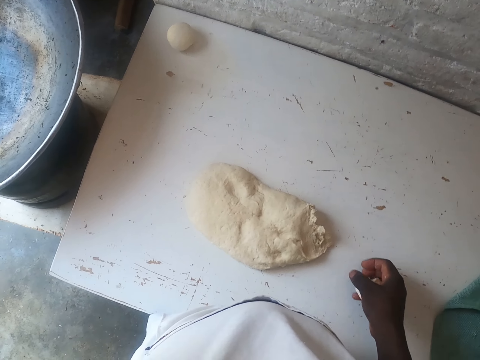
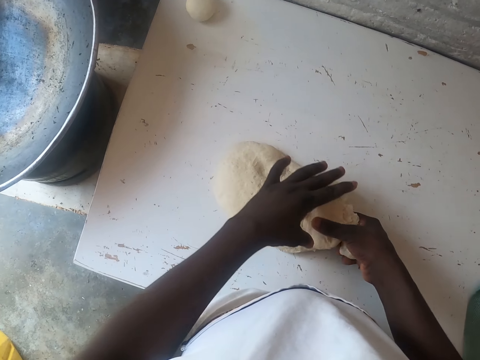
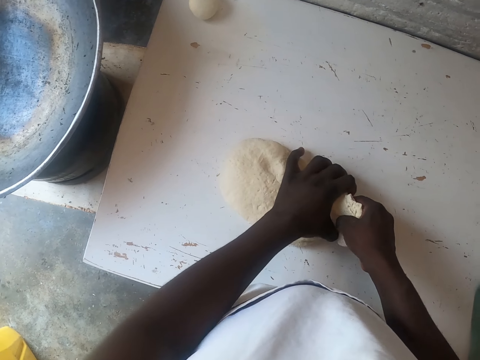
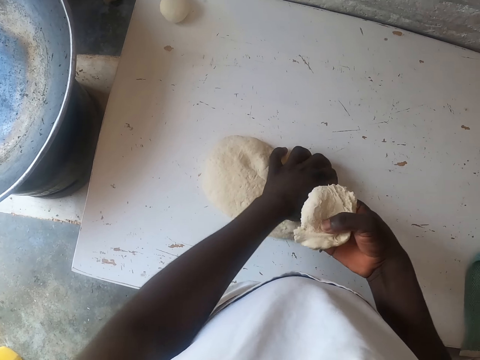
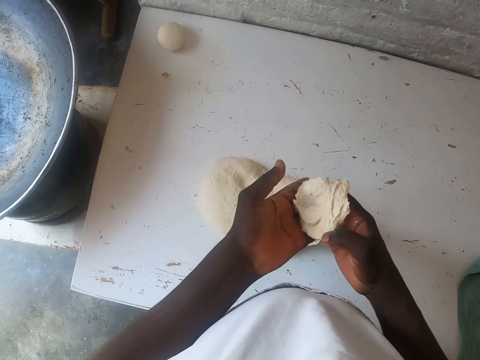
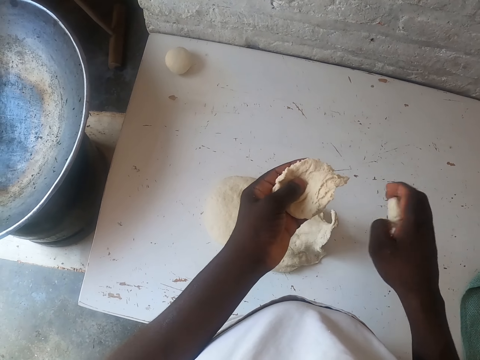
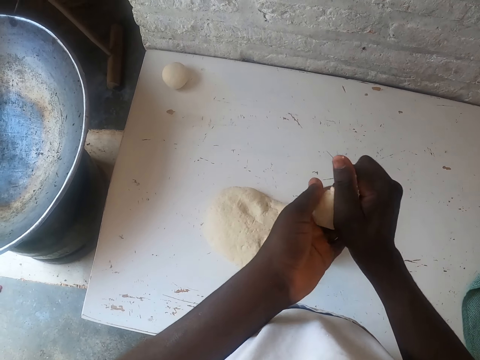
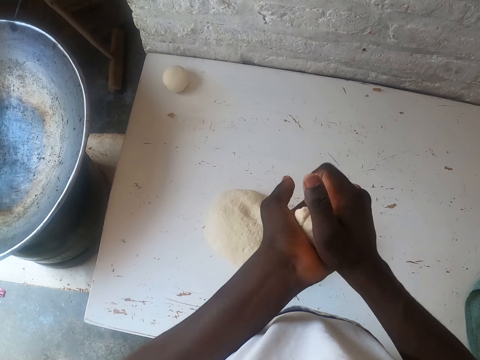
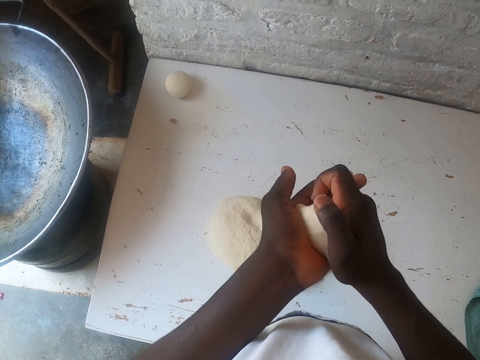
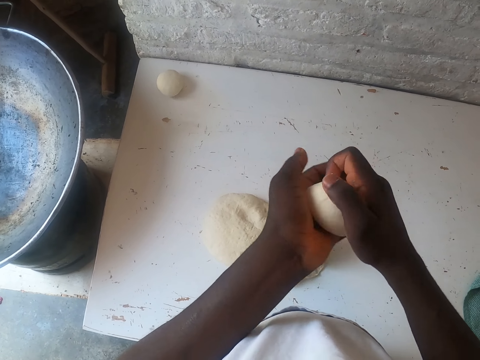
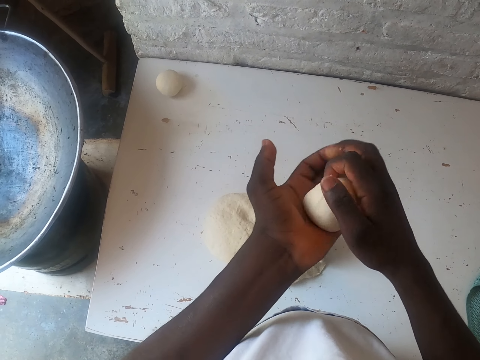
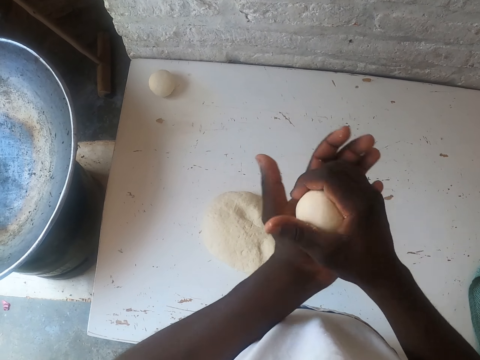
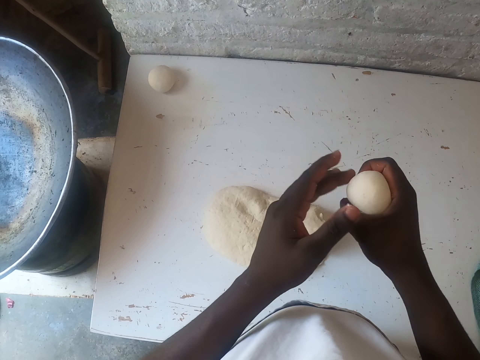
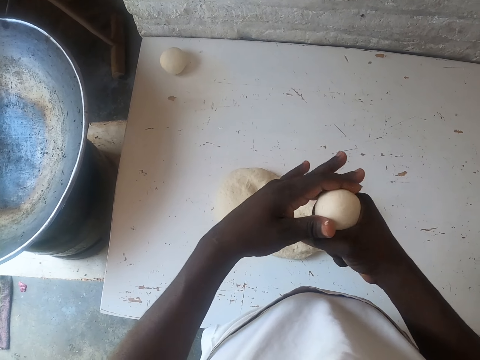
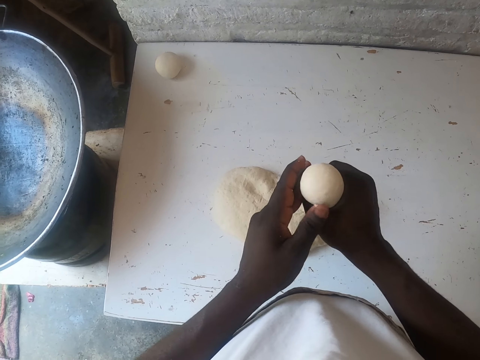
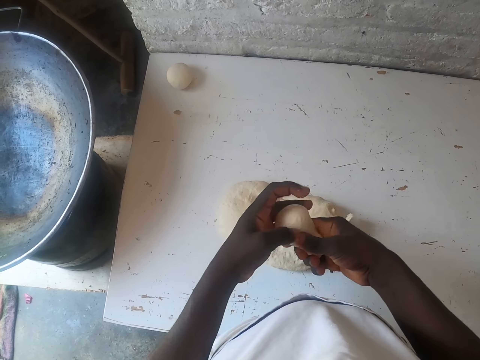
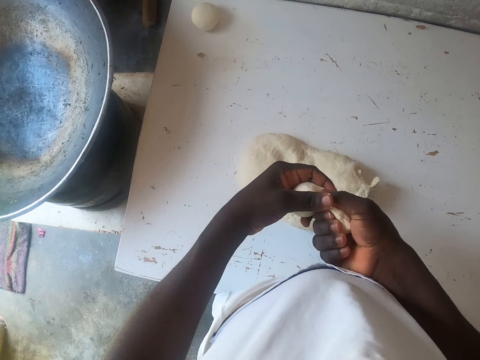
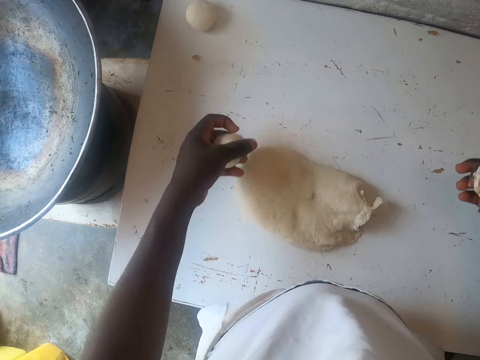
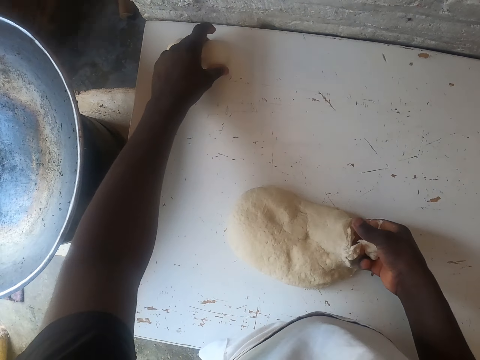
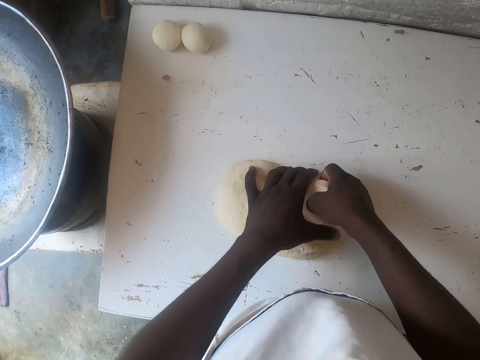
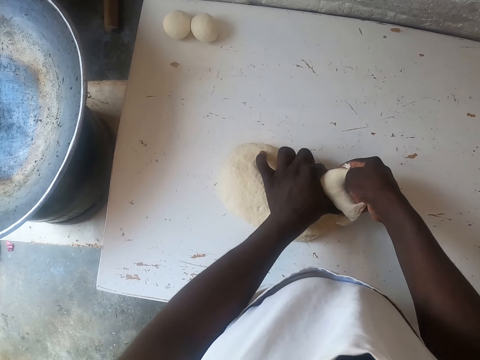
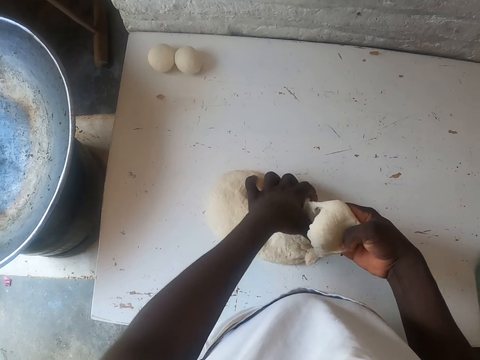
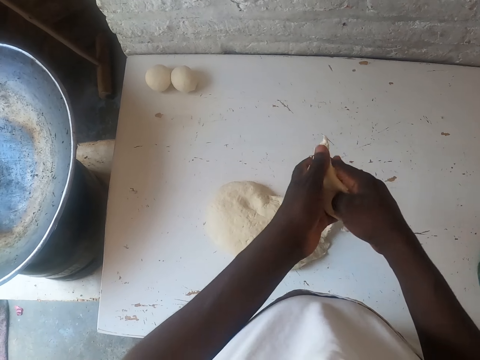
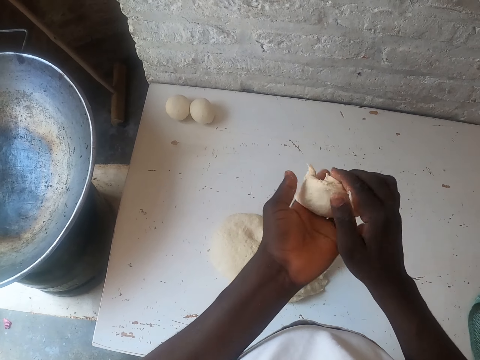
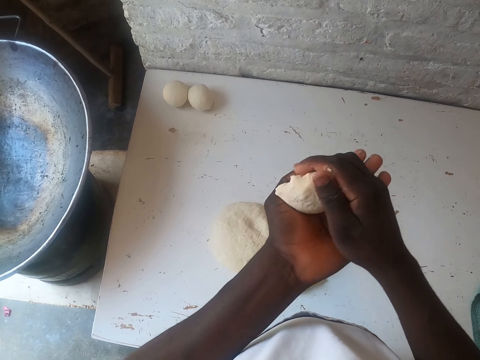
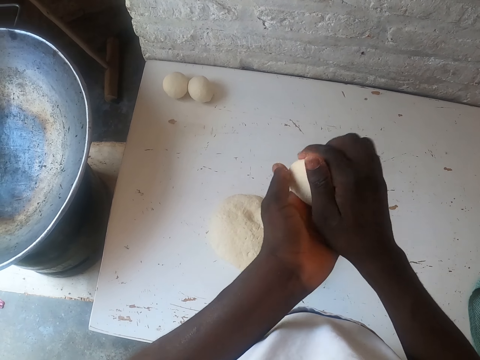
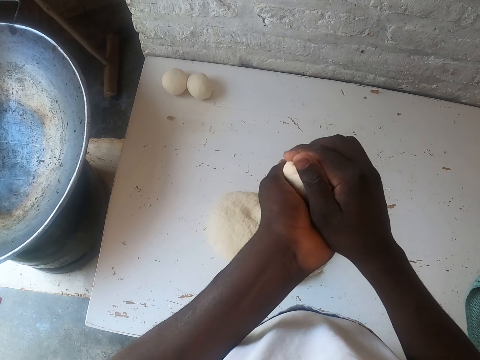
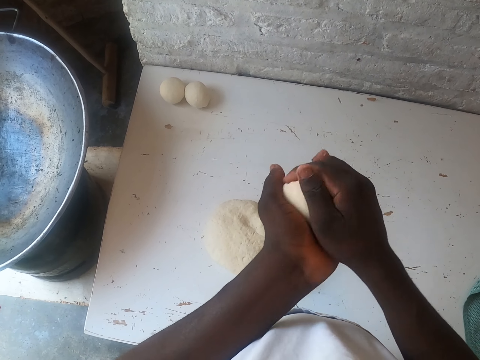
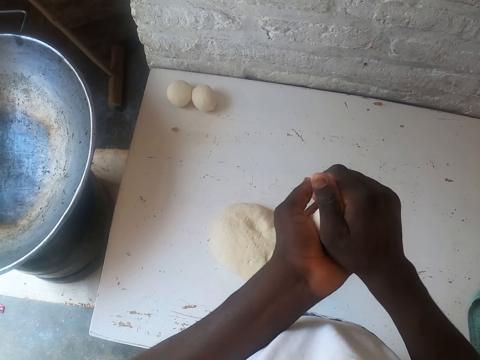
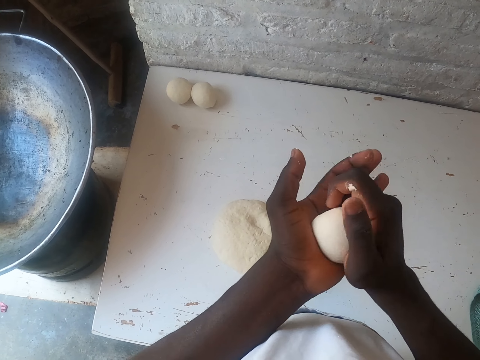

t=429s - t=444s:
The camera wearer drops the left hand. They cut the dough with the right hand. They fold the dough with both hands. They squeeze the dough. They make a ball out of the dough with the right hand. They cut the dough with the right hand. They put a dough ball on the table with the left hand. They cut the dough with the right hand. They squeeze the dough. They fold the dough with both hands.

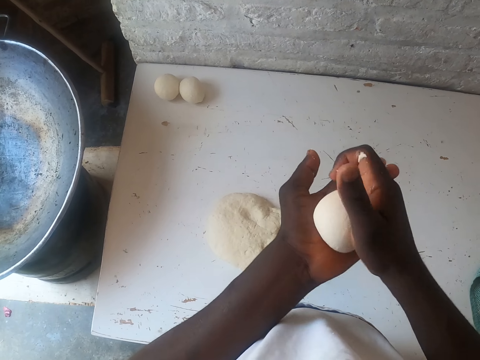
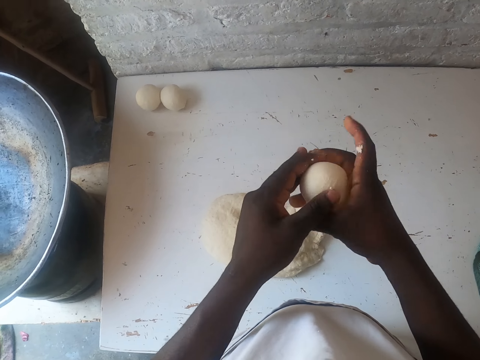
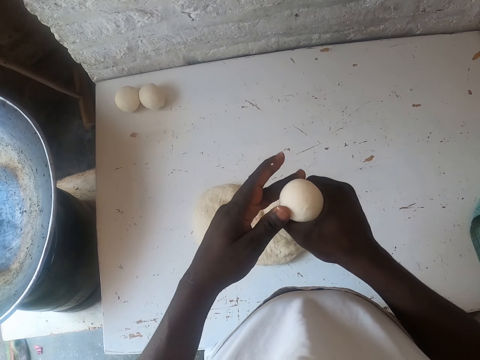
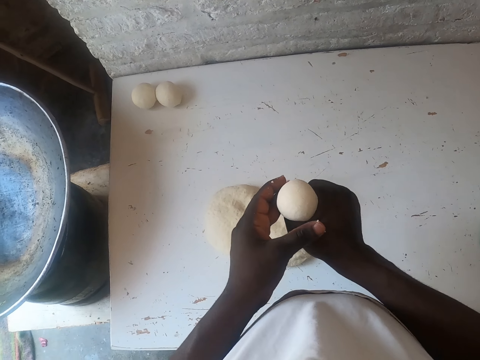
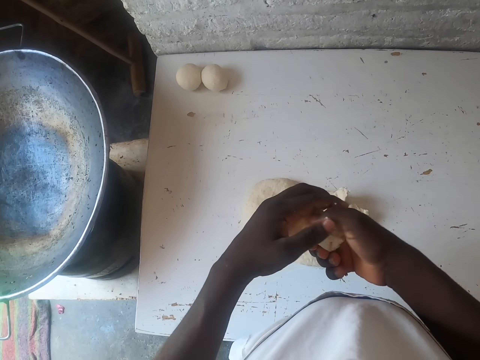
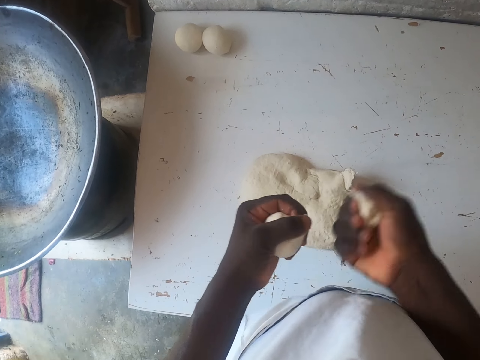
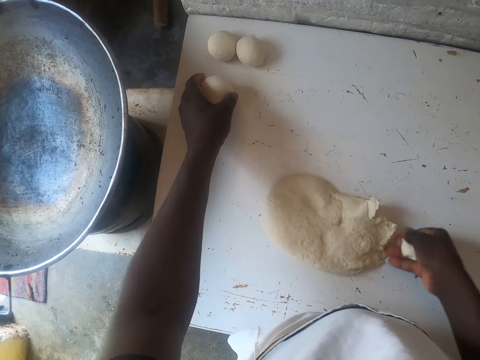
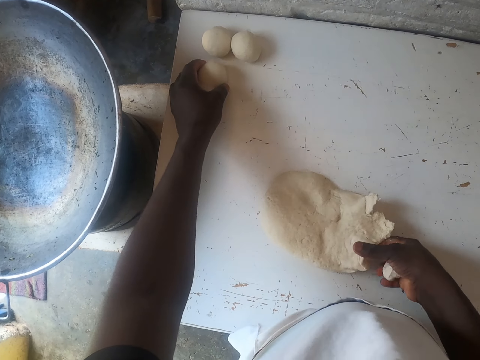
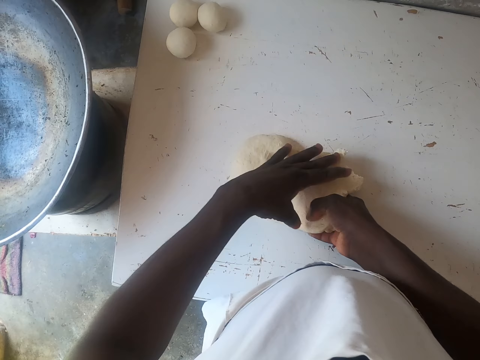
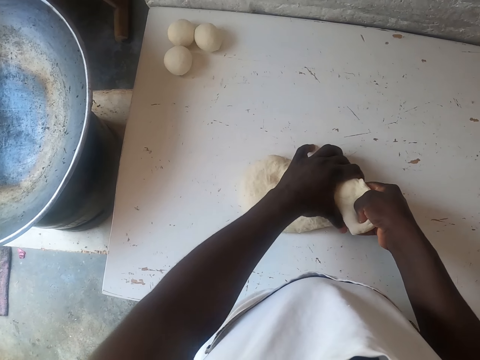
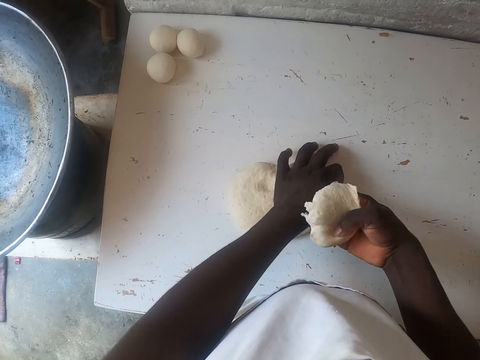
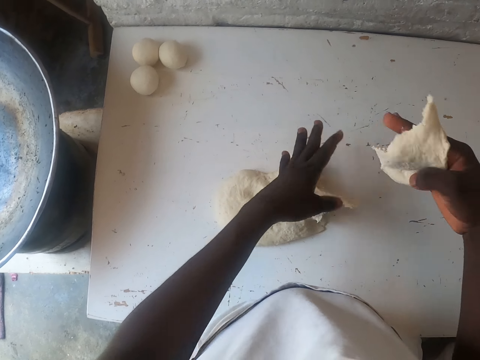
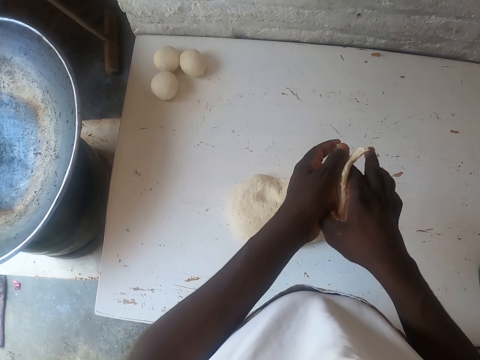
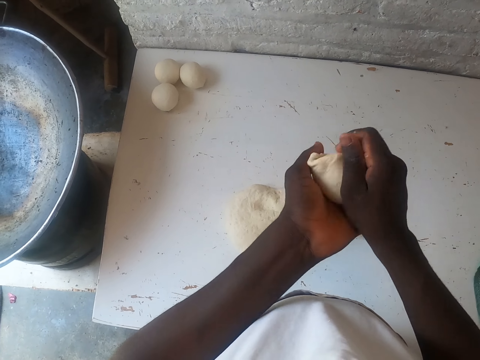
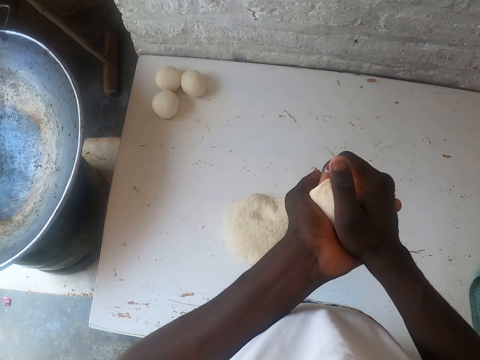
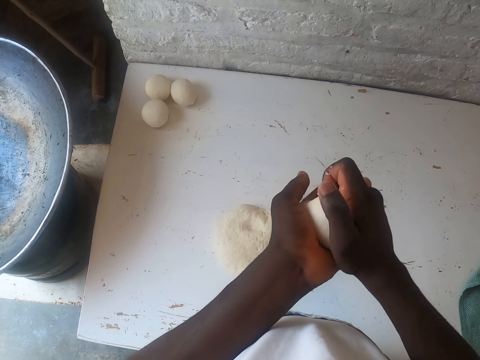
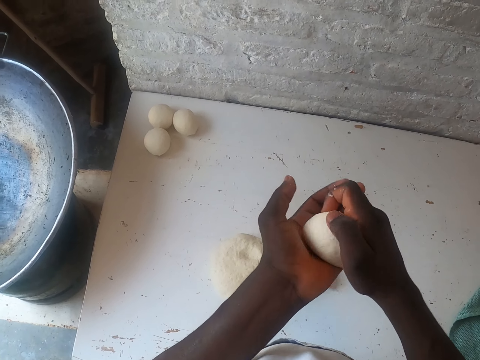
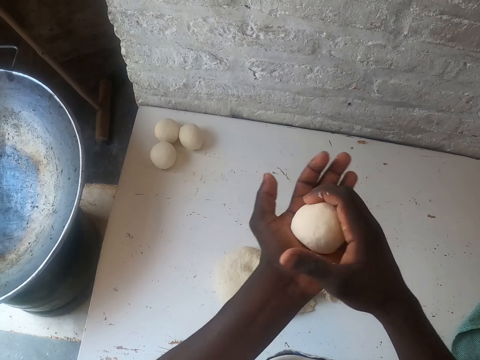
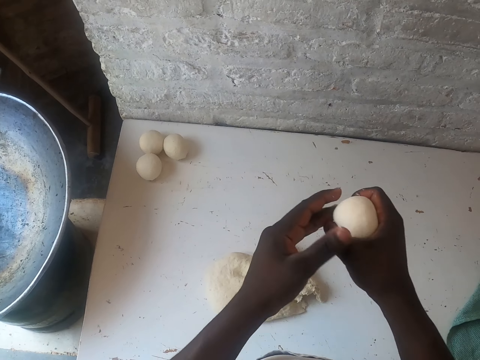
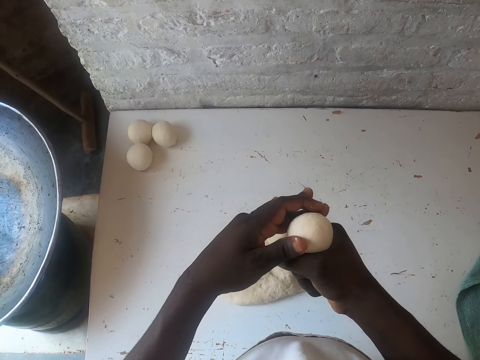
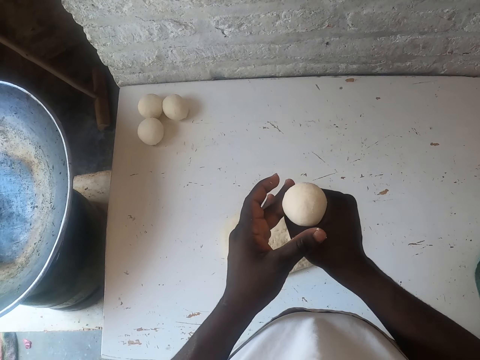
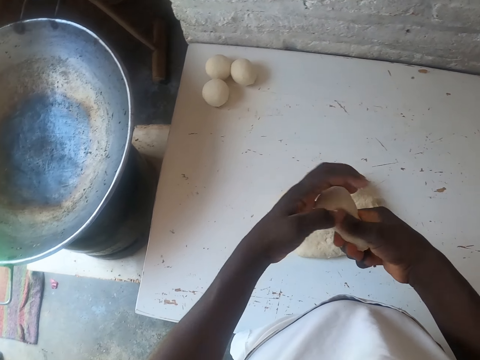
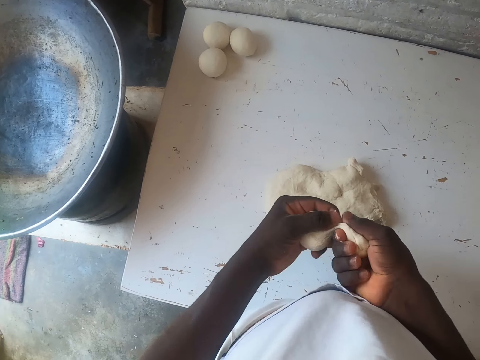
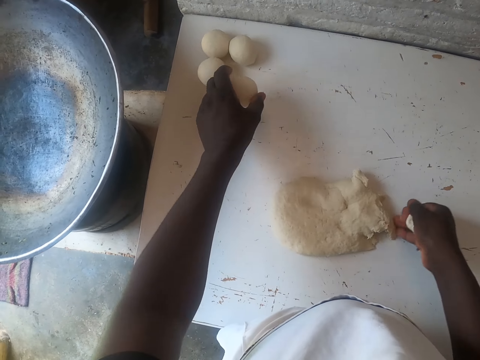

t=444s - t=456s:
The camera wearer makes a ball out of the dough with the right hand. They cut the dough with the right hand. They put a dough ball on the table with the left hand. They cut the dough with the right hand. They fold the dough with both hands. They squeeze the dough. They make a ball out of the dough with the right hand. They cut the dough with the right hand.
